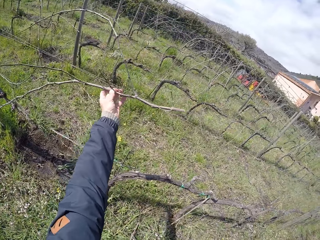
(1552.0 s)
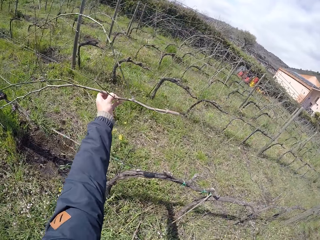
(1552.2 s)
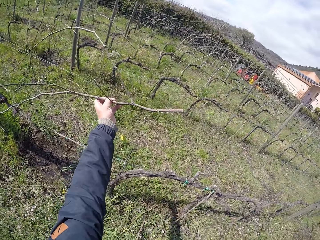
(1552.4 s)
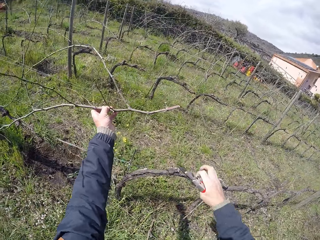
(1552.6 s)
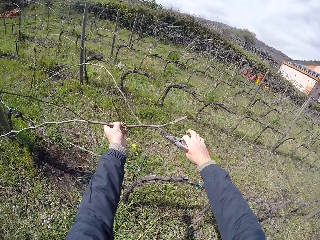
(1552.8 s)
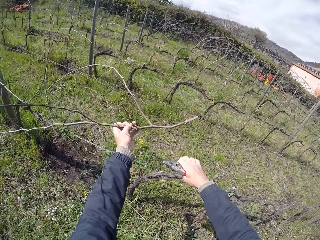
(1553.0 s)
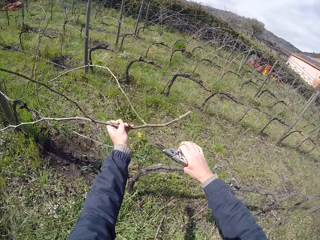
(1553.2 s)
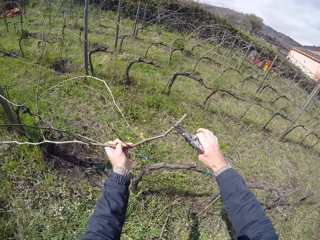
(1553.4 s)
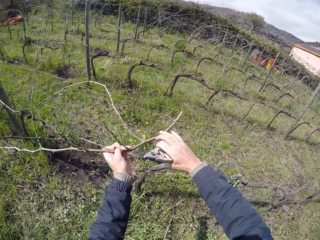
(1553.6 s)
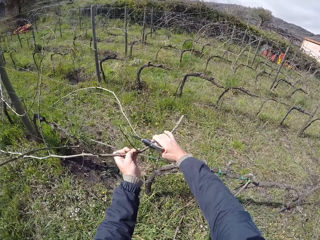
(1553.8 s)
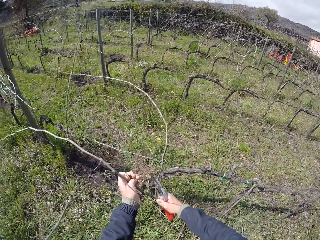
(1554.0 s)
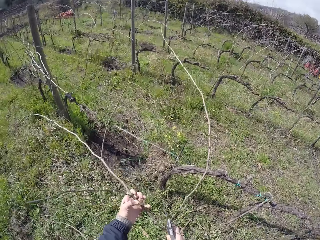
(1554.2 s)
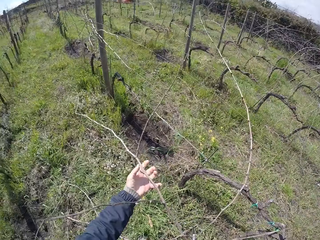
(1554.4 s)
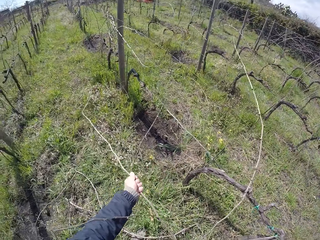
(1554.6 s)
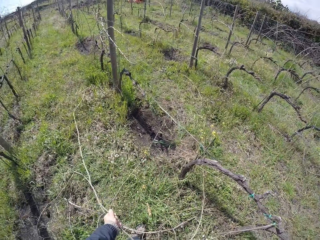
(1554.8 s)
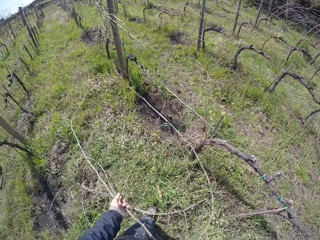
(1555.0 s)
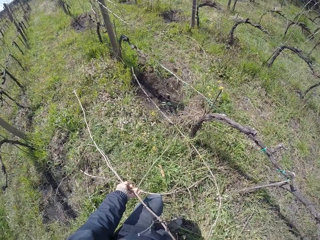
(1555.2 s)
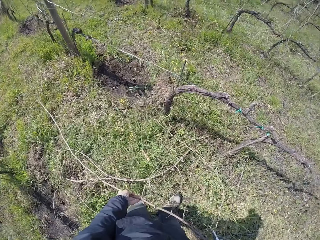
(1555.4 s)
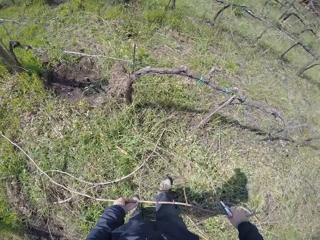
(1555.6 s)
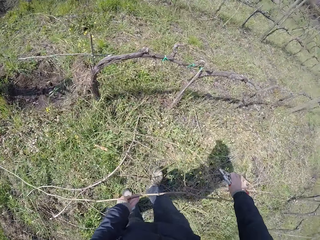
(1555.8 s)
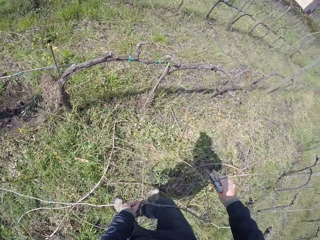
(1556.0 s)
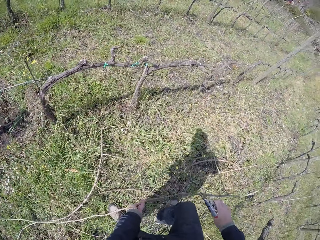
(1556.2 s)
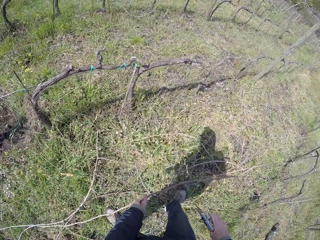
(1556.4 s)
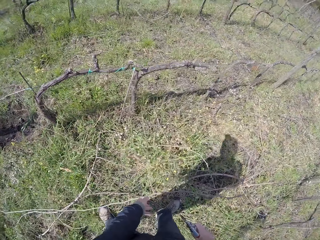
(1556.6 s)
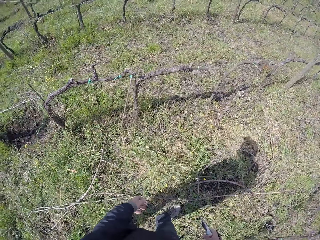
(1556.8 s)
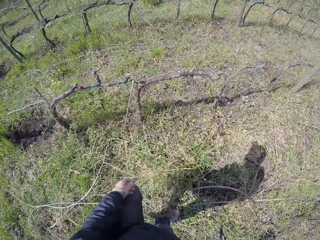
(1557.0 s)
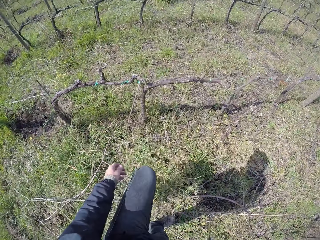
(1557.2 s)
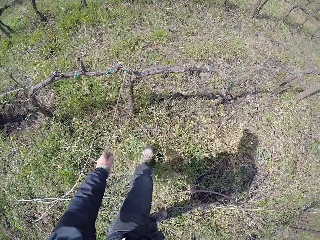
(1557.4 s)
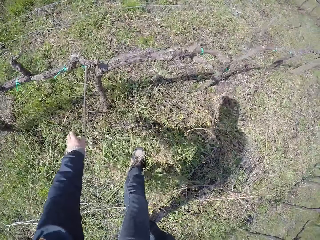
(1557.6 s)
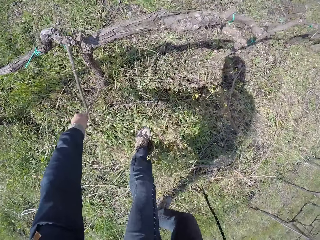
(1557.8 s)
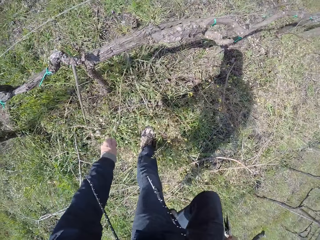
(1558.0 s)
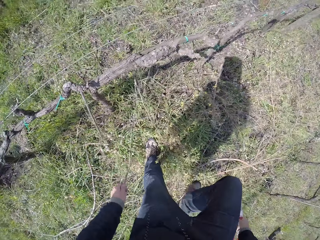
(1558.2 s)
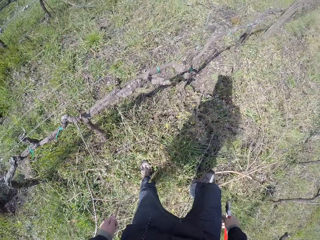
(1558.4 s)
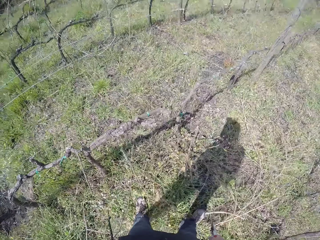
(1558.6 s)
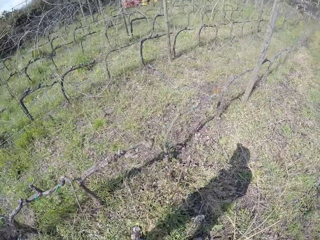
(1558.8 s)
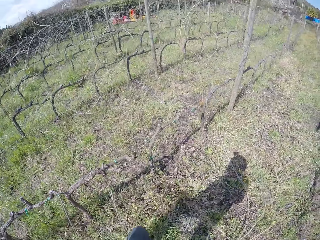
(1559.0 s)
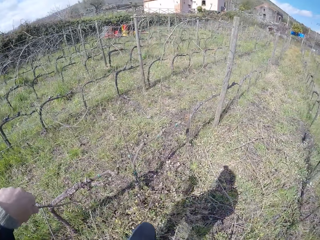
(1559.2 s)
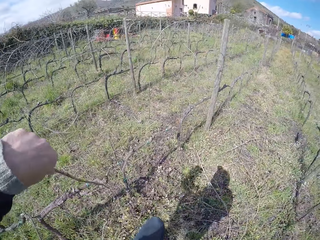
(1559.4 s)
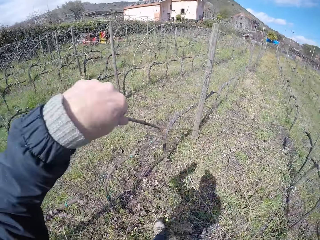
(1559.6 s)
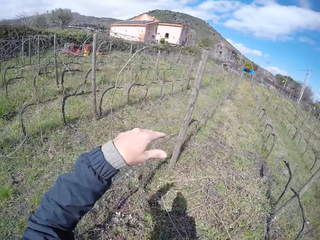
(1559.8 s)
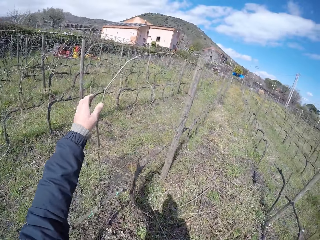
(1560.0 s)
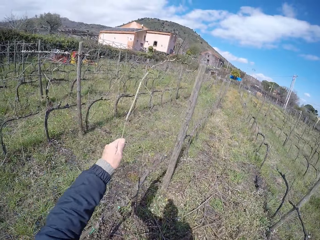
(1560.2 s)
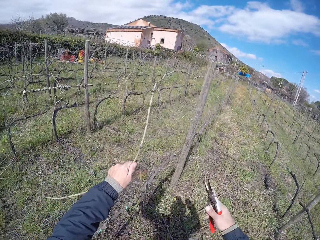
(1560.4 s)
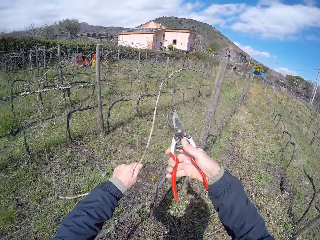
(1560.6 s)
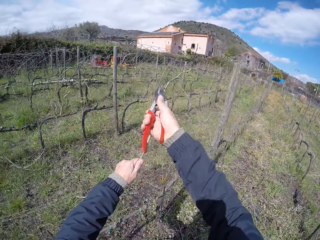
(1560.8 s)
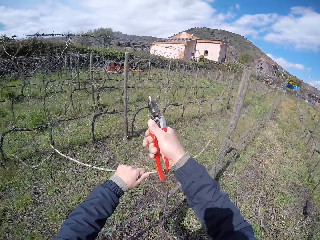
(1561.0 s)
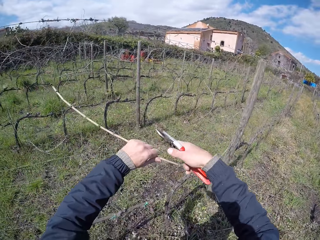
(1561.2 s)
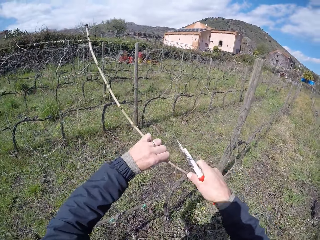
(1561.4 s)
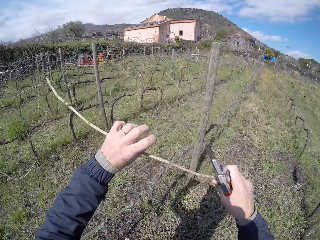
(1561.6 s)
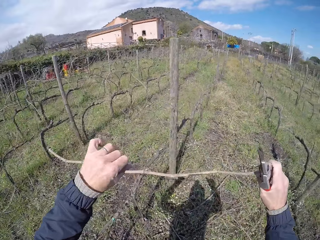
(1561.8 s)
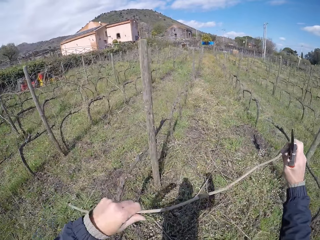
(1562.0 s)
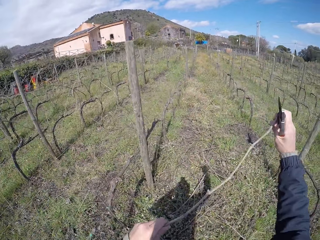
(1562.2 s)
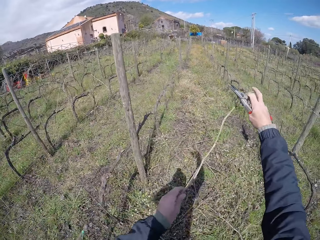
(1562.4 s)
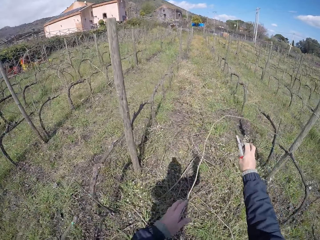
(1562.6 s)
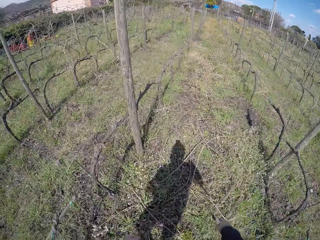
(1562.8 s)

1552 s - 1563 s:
The camera wearer removes a twig on the barbed wire with her left hand. She removes the twig on the barbed wire with both hands. She cuts the branch. She drops the twig in her left hand on the ground. She removes a twig on the barbed wire with her left hand. She drops the twig in her left hand on the ground. She removes a twig on the barbed wire with her left hand. She cuts the twig with the cutter in her right hand. She holds the twig in both hands. She drops the twig in both hands on the ground.

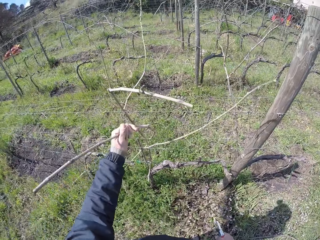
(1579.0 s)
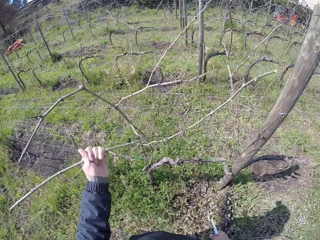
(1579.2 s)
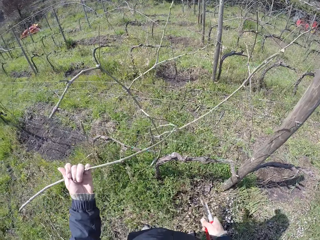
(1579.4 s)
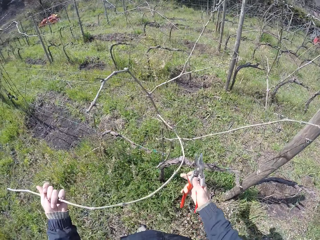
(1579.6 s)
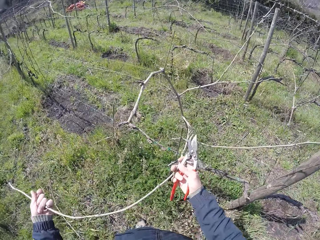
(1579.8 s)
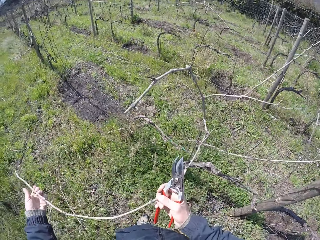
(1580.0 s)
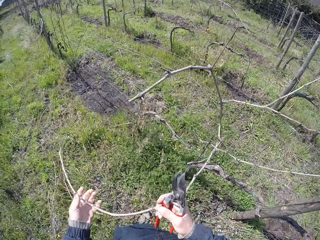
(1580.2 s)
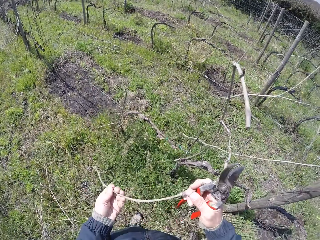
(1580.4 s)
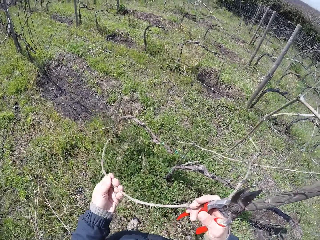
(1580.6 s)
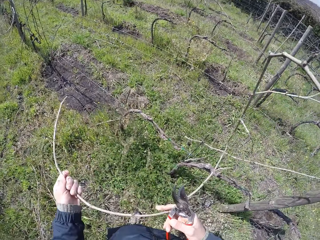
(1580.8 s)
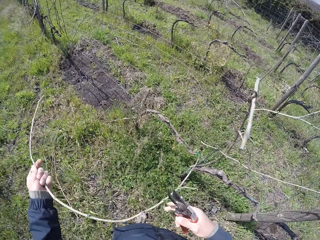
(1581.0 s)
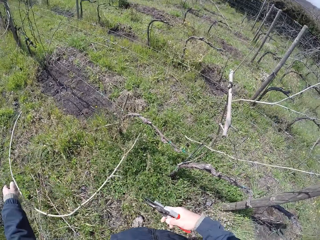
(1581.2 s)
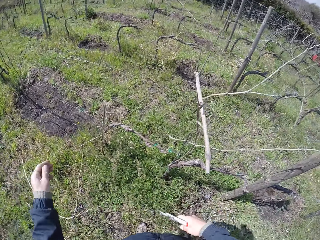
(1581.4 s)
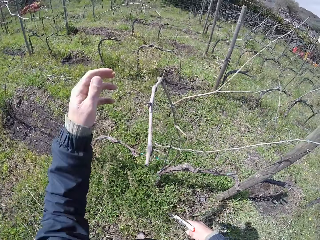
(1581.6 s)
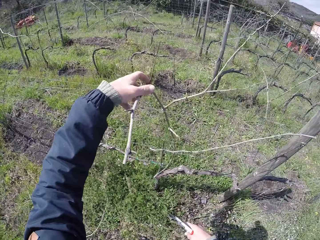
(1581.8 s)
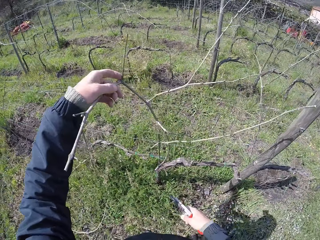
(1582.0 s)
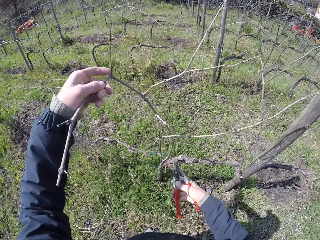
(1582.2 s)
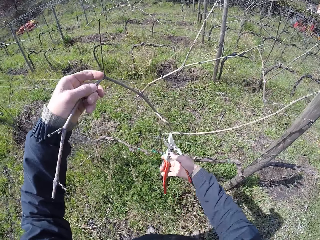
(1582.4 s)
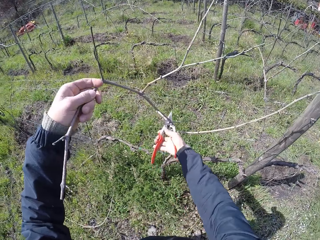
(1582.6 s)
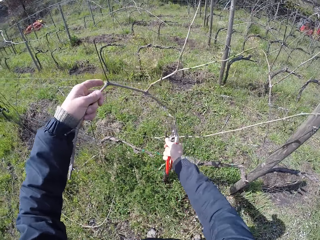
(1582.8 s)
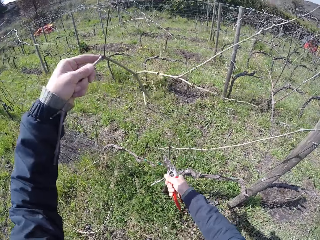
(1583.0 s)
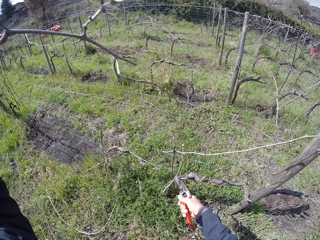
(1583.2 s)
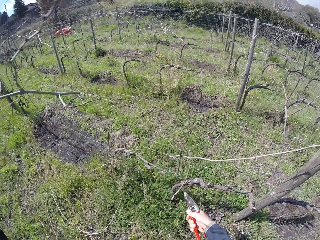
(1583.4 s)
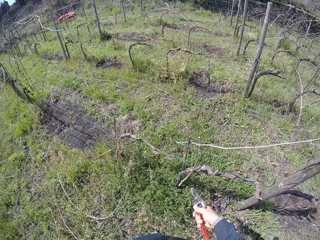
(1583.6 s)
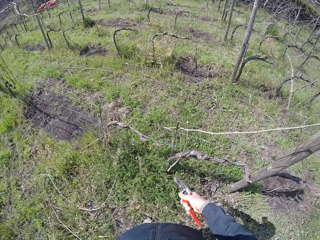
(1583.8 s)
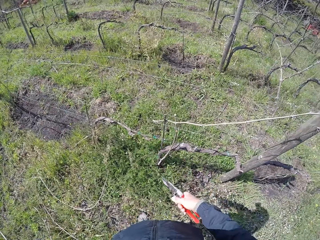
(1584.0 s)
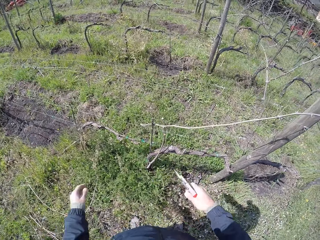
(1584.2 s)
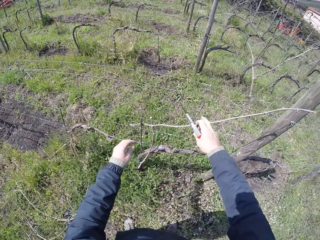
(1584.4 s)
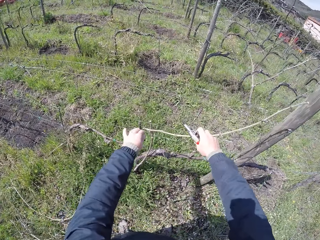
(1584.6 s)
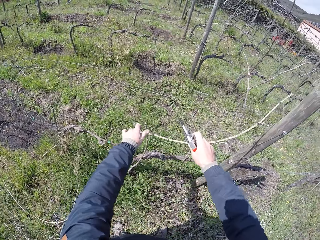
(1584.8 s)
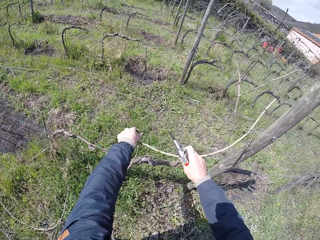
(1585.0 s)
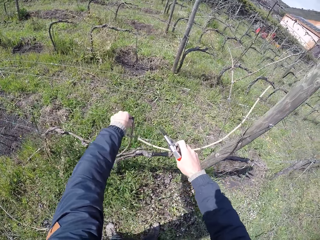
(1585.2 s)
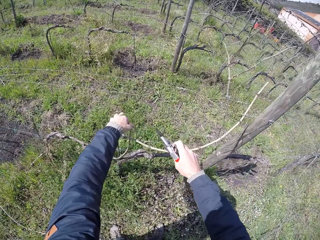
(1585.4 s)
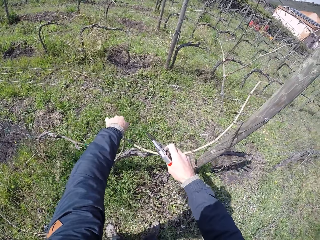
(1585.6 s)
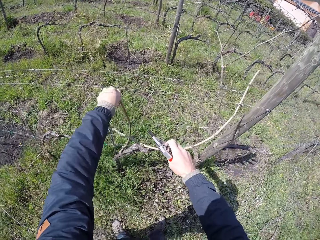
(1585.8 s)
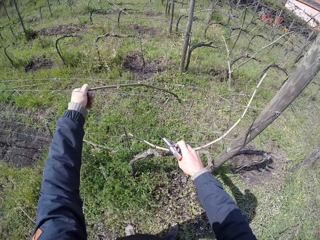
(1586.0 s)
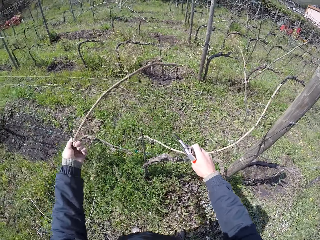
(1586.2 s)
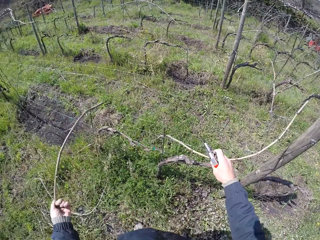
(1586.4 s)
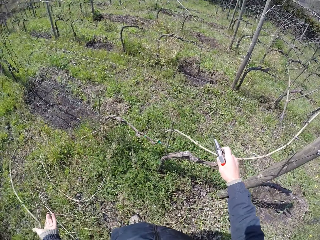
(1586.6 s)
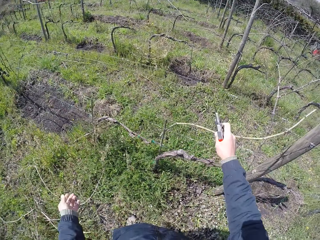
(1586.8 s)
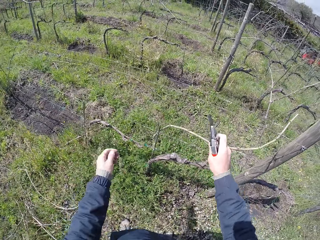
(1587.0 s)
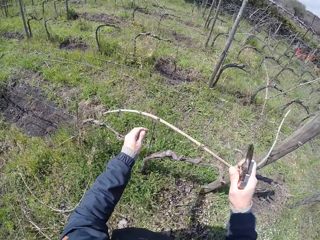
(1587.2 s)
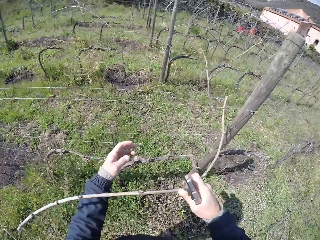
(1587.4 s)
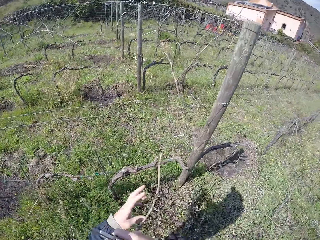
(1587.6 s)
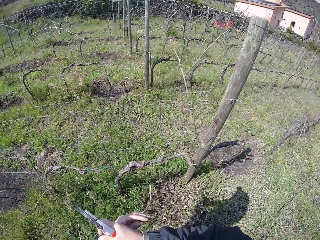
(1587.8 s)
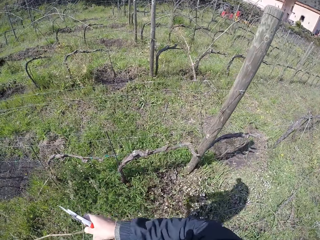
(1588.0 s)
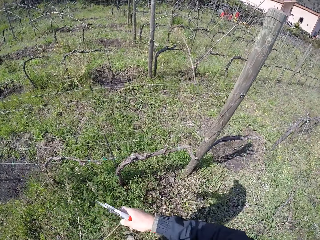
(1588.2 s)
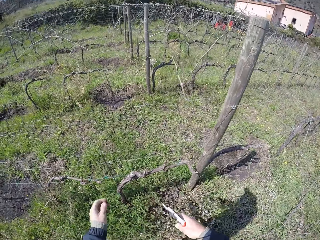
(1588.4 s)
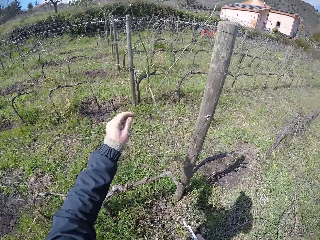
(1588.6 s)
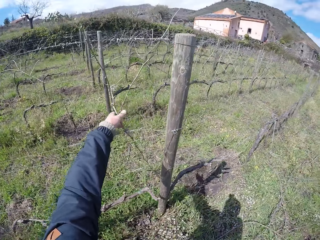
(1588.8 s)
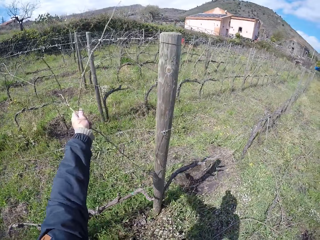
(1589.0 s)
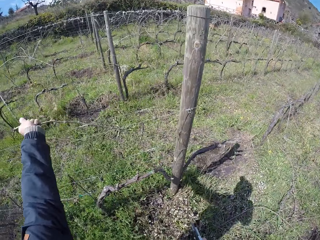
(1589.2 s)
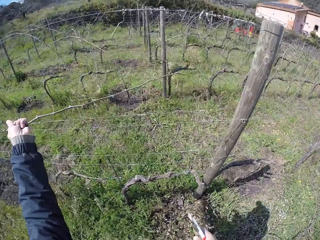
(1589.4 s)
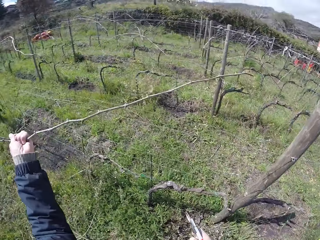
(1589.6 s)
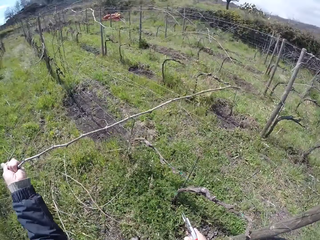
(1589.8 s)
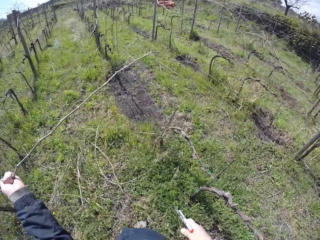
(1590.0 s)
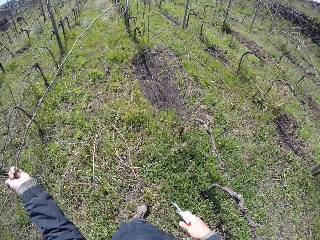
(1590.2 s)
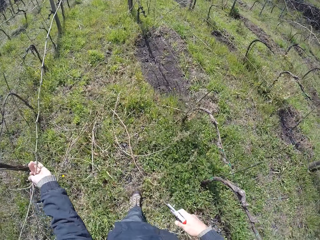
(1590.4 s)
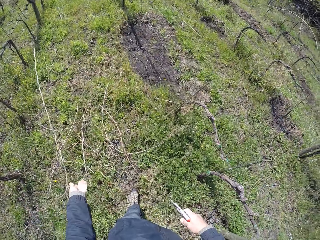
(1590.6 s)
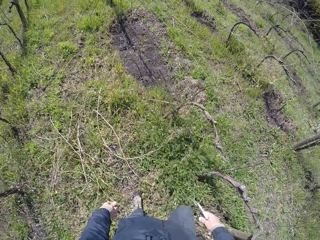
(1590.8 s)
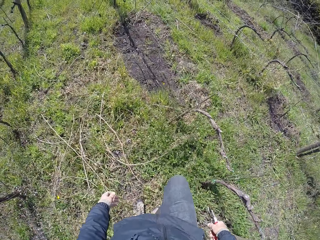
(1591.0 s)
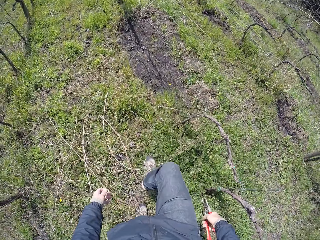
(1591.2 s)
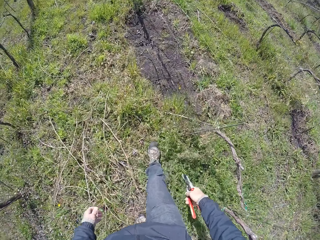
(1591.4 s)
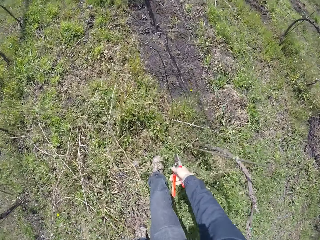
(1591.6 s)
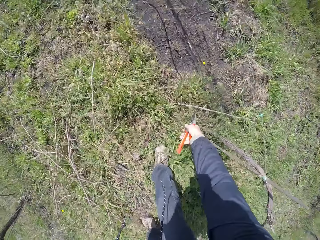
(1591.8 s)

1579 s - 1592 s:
The camera wearer cuts a branch. She removes the twig on the barb wire with both hands. She drops the twig in her left hand on the ground. She removes a twig on the barb wire with her left hand. She cuts the twig with the cutter in her right hand. She drops the twig in her left hand on the ground. She removes a twig on the barb wire with both hands. She drops the twig in her left hand on the ground. She removes a twig on the barb wire with her right hand. She drops the twig in her right hand on the ground. She removes a twig on the barb wire with her left hand. She drops the twig in her left hand on the ground. She walks in the farm.
